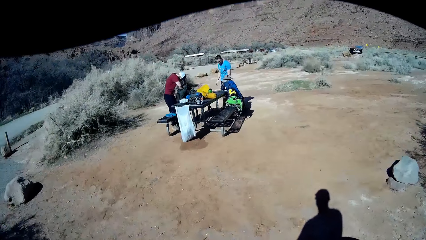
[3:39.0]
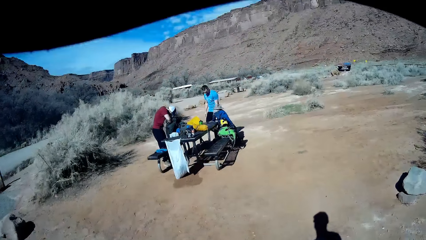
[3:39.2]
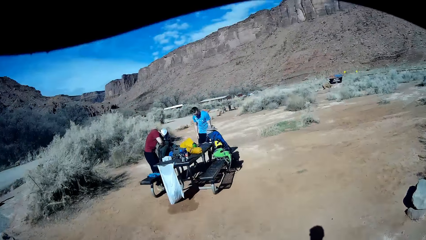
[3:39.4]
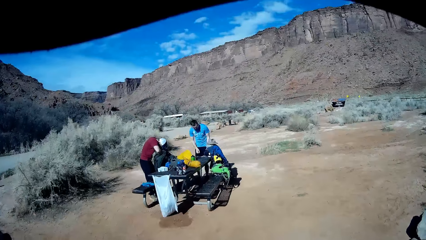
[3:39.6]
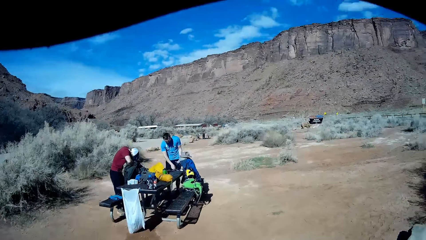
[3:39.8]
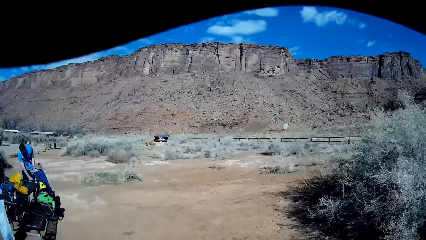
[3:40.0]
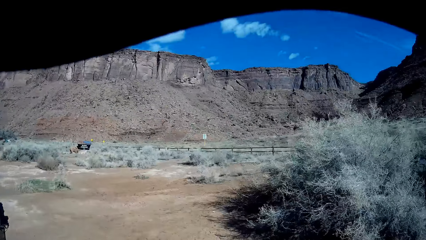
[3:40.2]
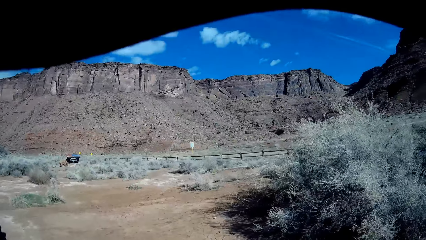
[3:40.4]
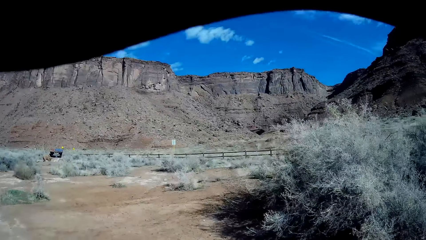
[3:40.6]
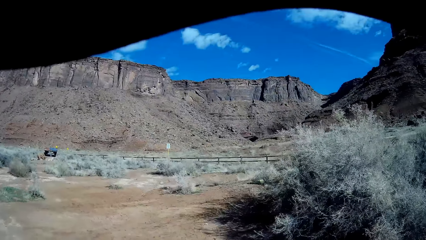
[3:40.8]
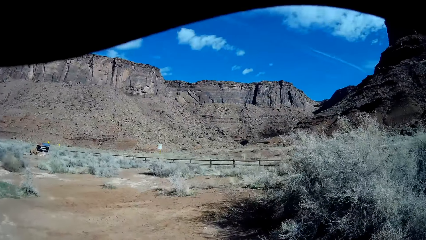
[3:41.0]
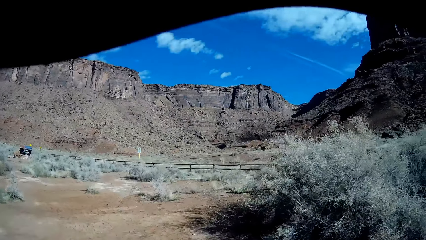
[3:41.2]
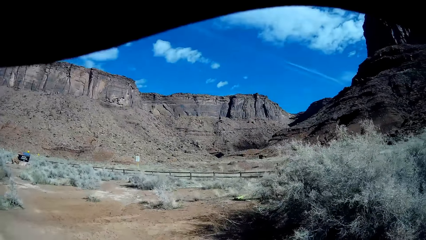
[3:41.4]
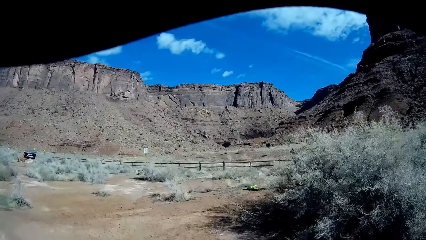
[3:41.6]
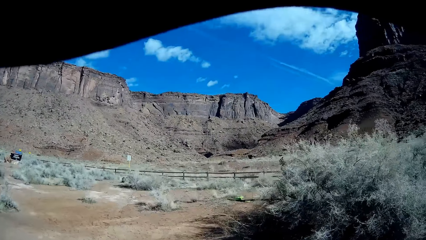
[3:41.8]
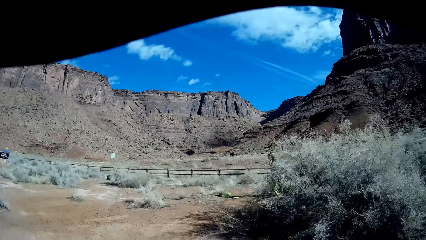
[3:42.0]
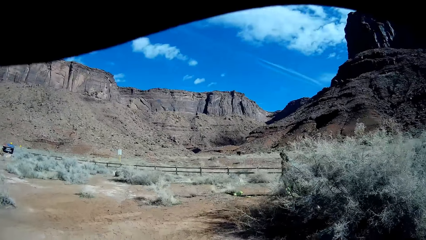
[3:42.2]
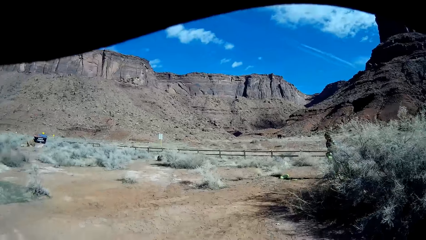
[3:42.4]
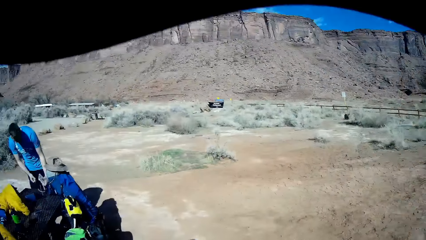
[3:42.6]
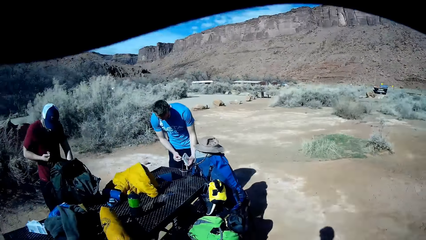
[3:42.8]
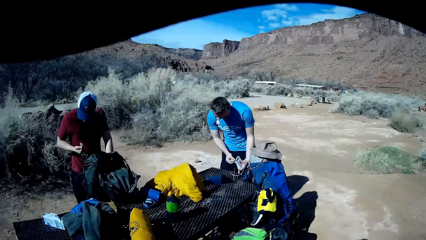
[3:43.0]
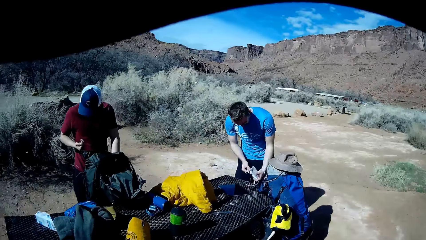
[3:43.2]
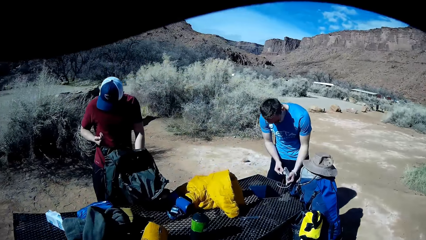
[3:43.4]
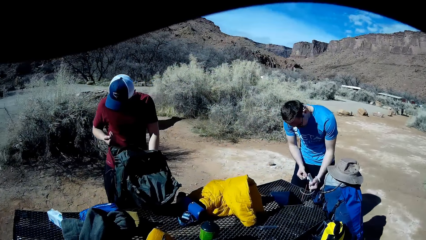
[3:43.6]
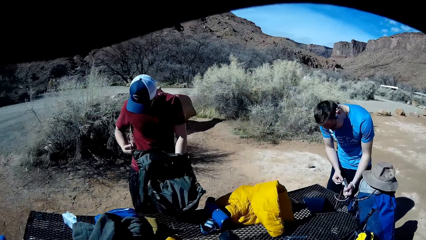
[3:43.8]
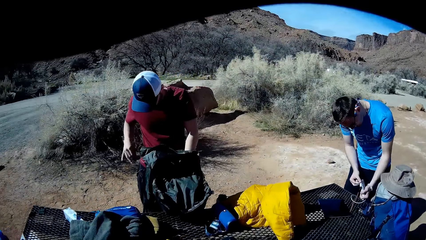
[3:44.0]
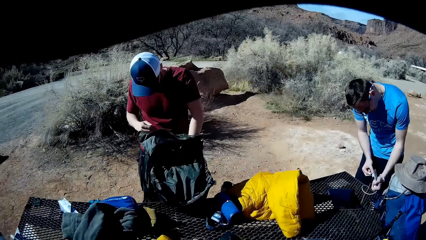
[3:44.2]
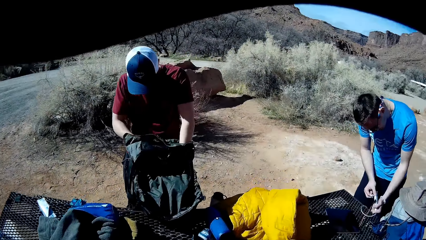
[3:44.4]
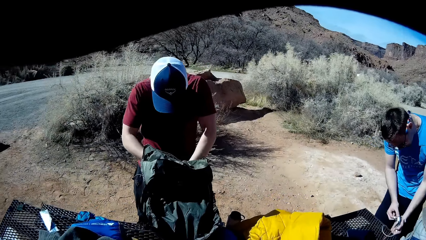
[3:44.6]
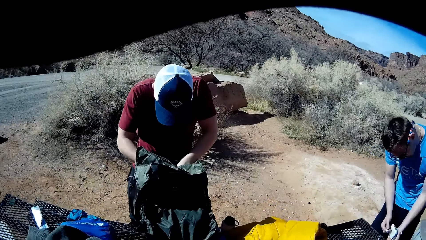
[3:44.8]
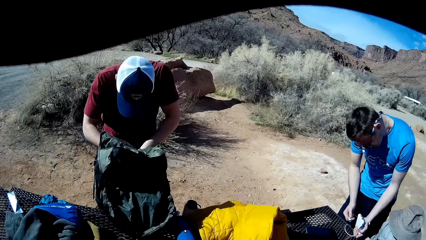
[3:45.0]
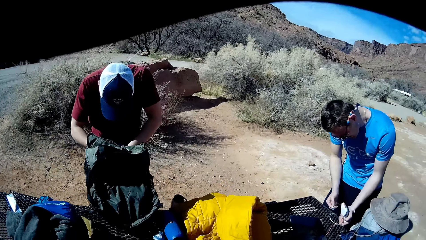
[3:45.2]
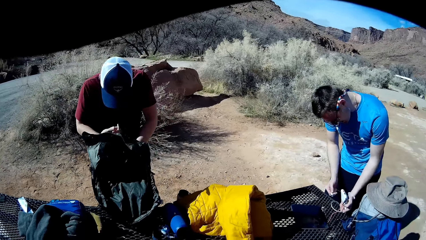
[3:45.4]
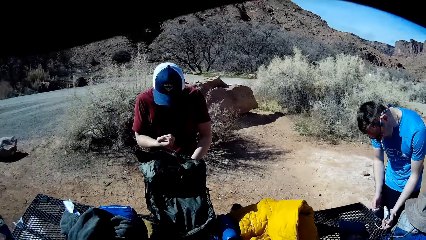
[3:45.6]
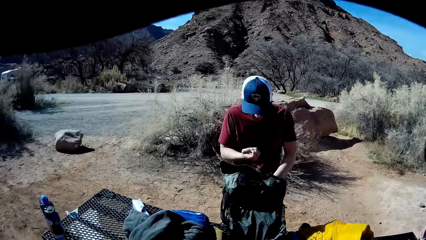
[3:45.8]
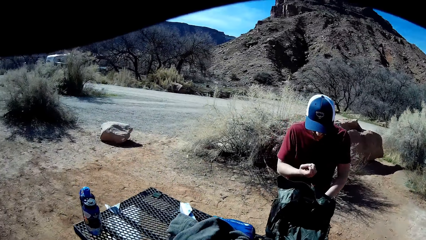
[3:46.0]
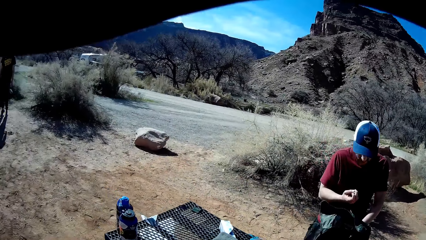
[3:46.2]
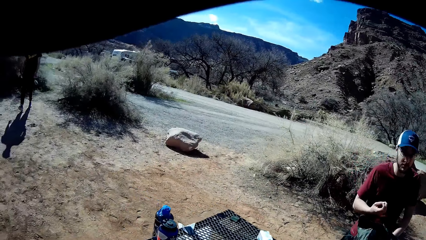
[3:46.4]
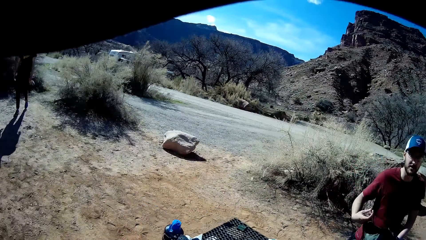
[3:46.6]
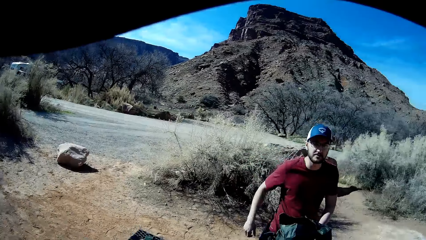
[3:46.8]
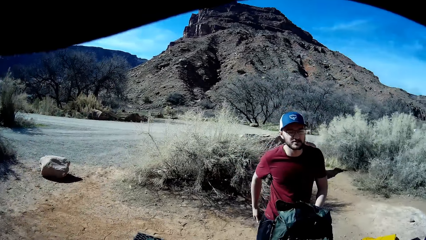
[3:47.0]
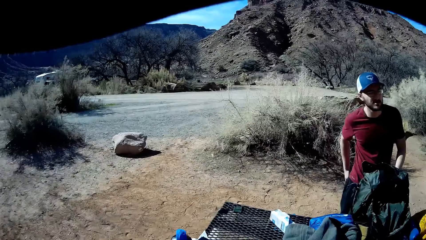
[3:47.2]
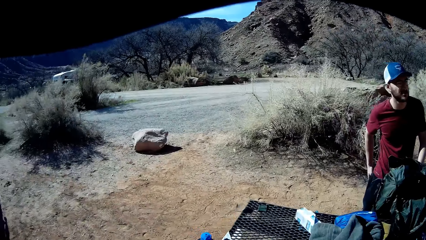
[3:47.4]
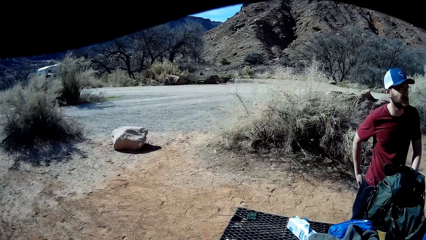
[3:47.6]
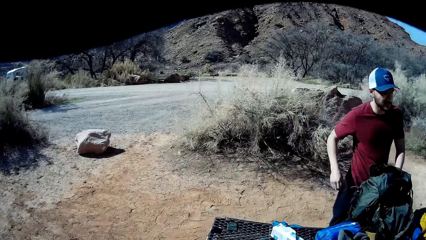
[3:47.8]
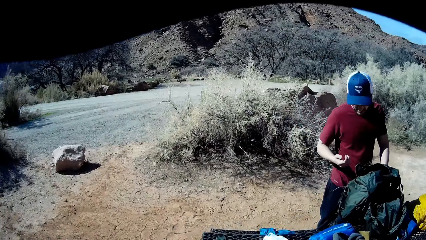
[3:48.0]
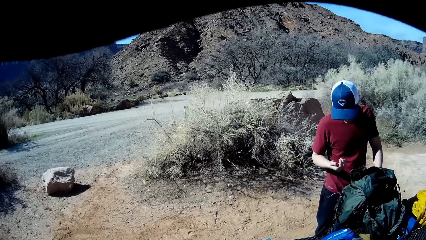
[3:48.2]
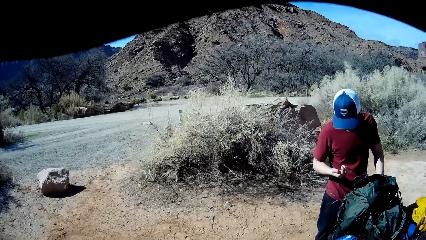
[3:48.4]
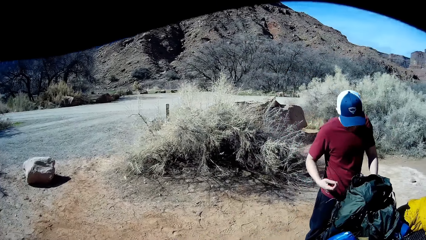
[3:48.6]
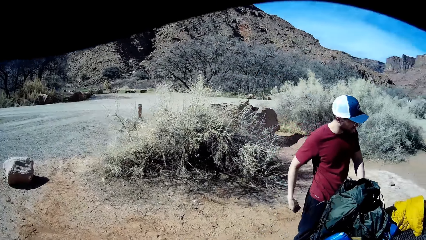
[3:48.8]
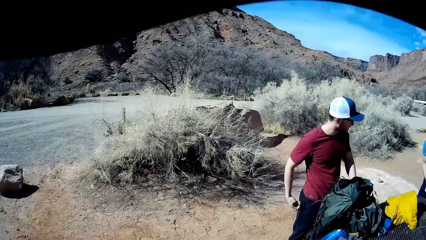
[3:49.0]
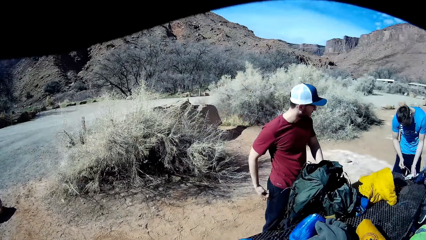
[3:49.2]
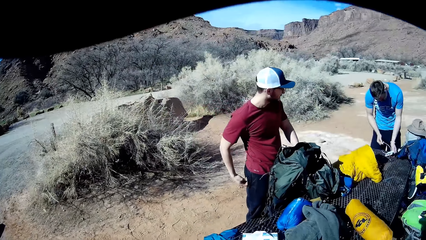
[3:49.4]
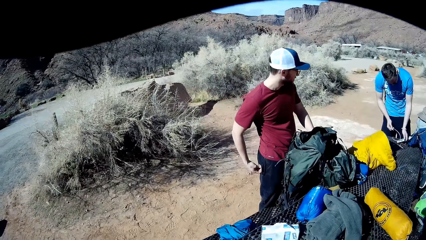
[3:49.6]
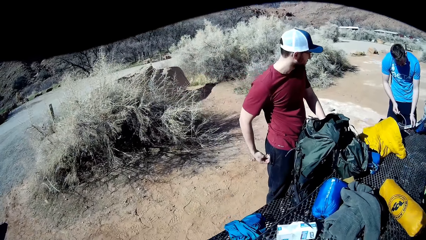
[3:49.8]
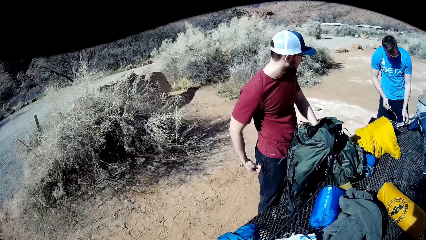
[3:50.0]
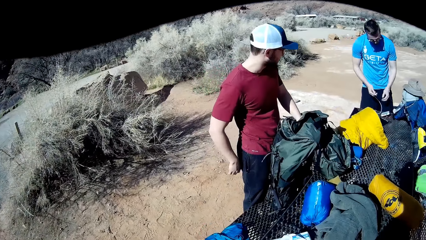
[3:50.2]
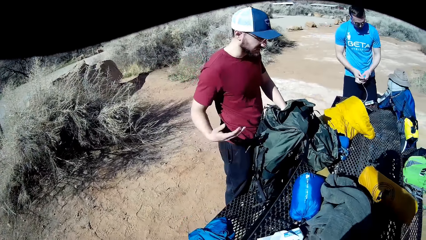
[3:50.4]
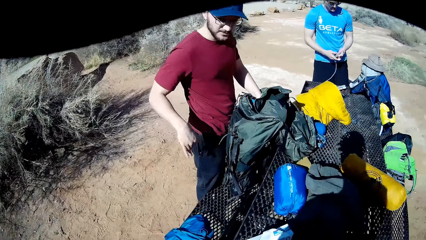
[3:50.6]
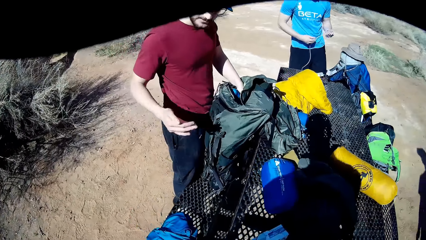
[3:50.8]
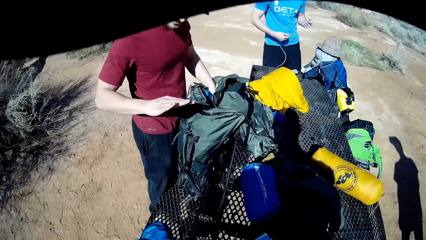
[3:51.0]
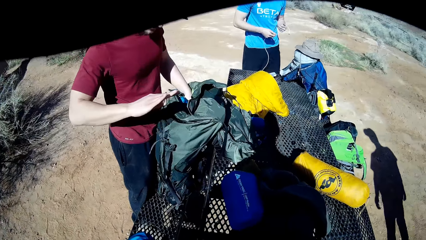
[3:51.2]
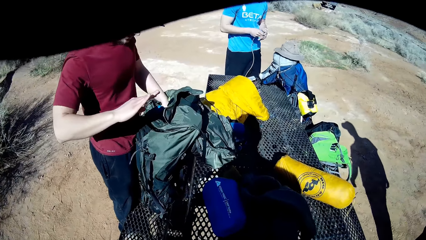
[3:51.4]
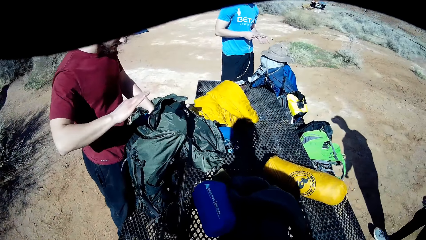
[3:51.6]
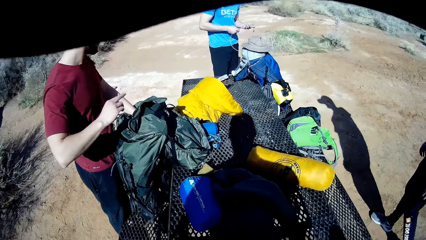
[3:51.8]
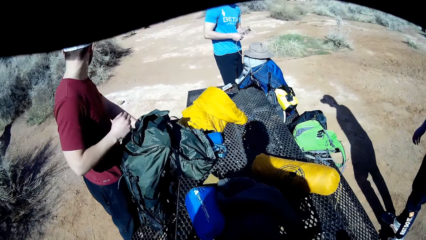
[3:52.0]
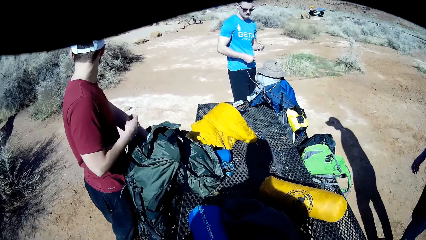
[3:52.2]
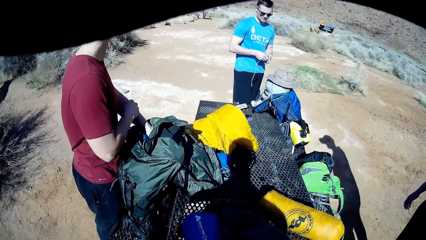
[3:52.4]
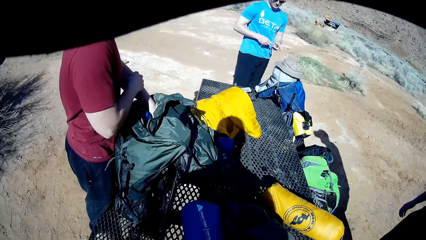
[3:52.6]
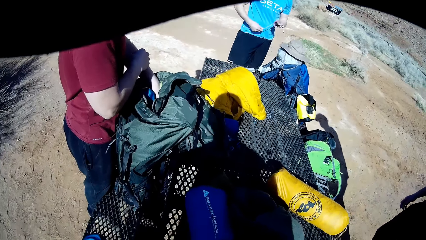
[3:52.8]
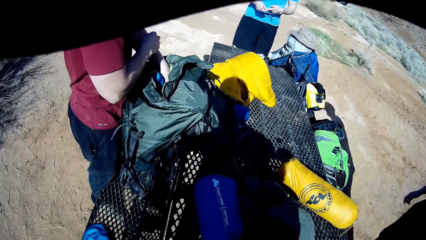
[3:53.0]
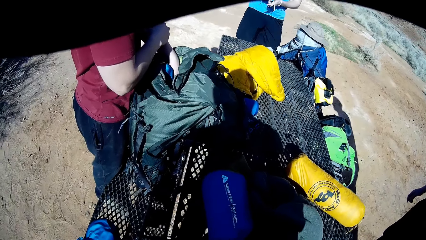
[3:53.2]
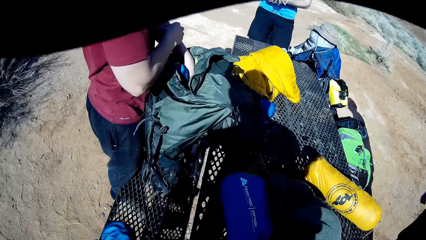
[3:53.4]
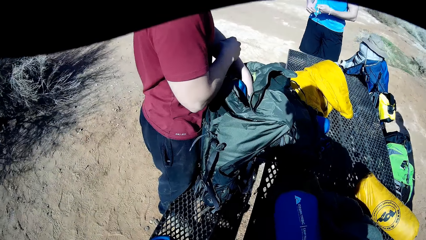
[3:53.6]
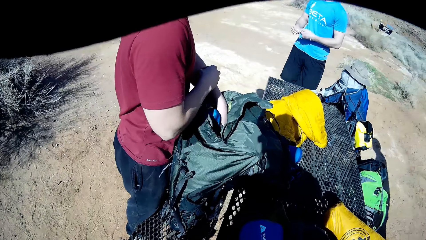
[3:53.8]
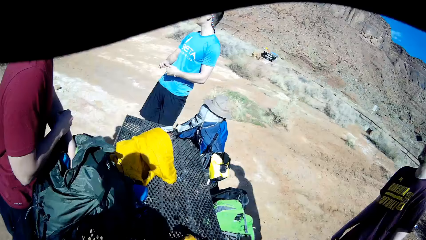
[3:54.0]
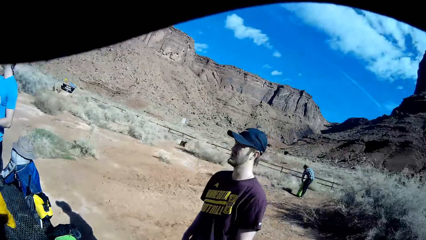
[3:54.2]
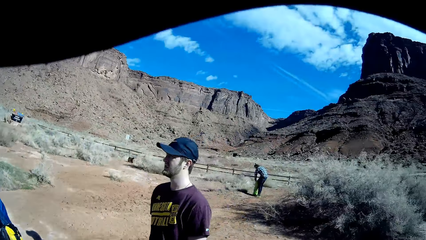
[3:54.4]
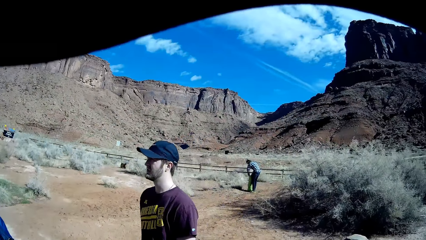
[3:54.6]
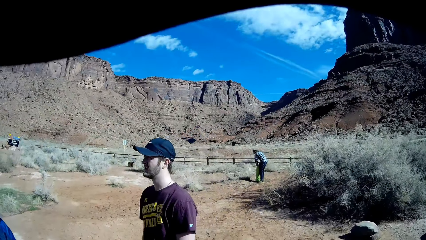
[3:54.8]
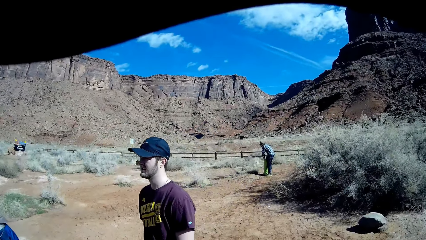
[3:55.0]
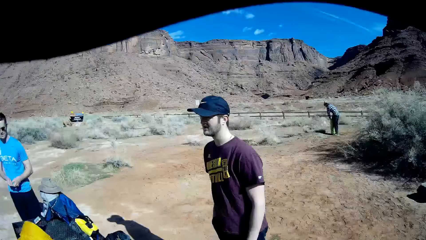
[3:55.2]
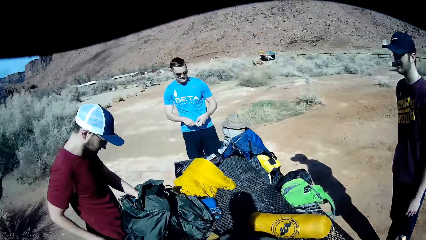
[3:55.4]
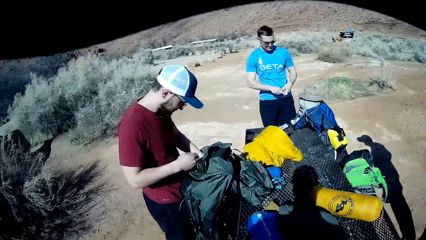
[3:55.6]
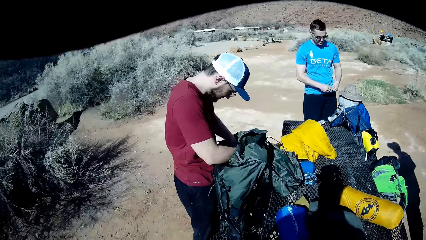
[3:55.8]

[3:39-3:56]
A man holds a phone with both hands. Another man picks something in a bag. A third man does something. The second man searches inside the backpack with both hands. The camera wearer walks round the field. The second man picks something in the bag, and wipes his right hand on his shorts. A fourth man flicks his hands. The fourth man walks towards the table. The third man holds something. The fourth man interacts with the second man. He picks his phone from his pocket with his right hand.
